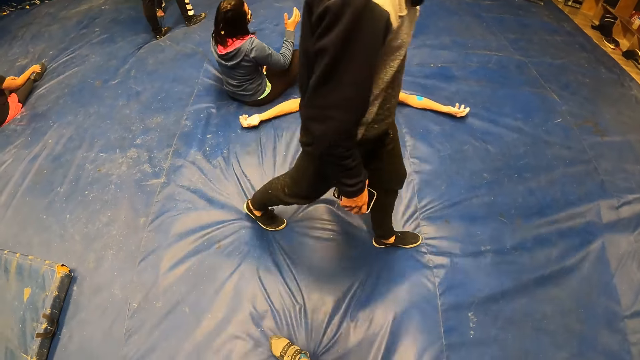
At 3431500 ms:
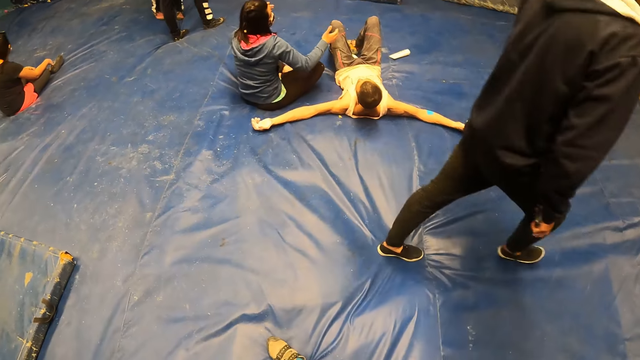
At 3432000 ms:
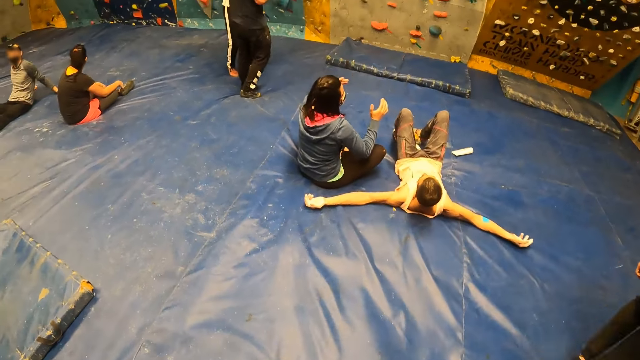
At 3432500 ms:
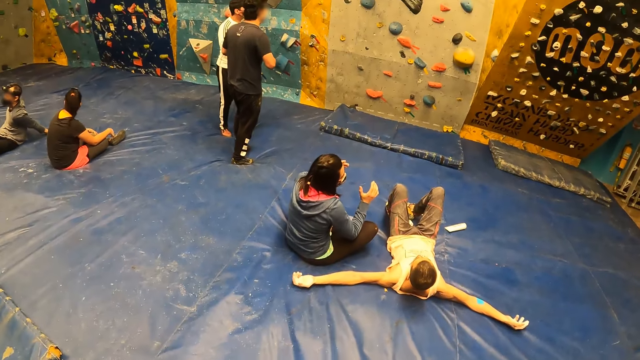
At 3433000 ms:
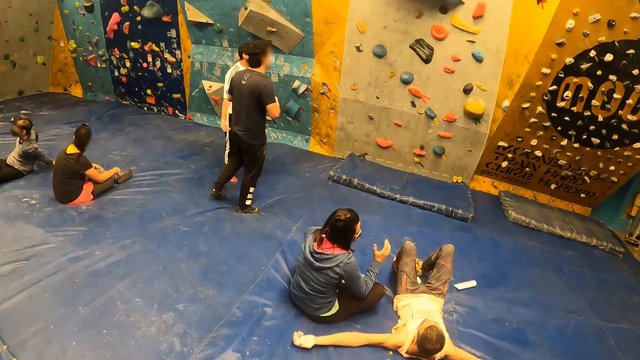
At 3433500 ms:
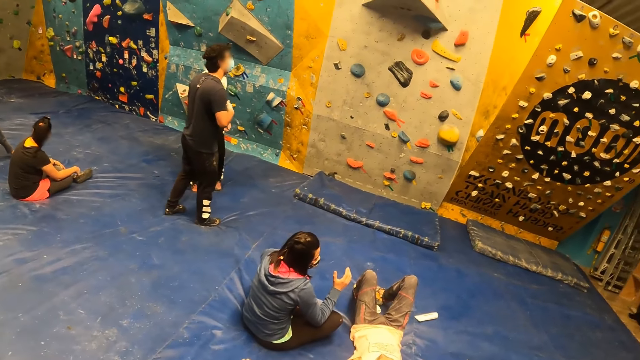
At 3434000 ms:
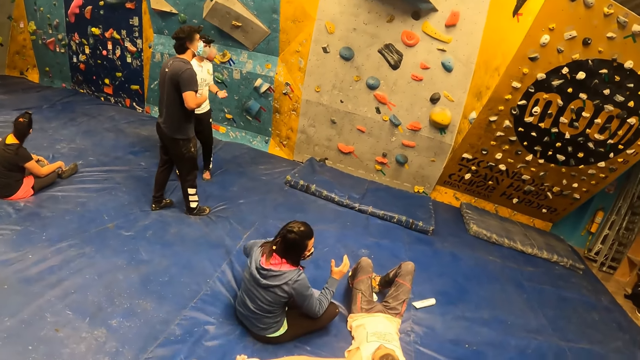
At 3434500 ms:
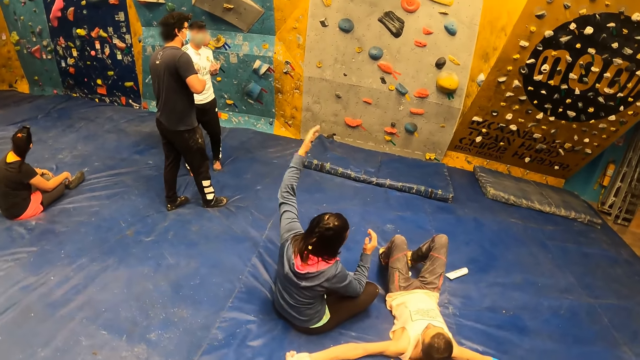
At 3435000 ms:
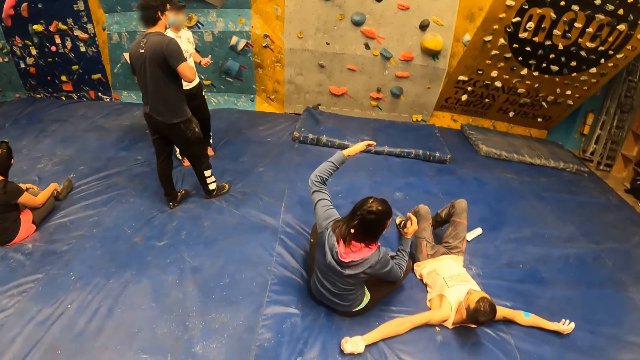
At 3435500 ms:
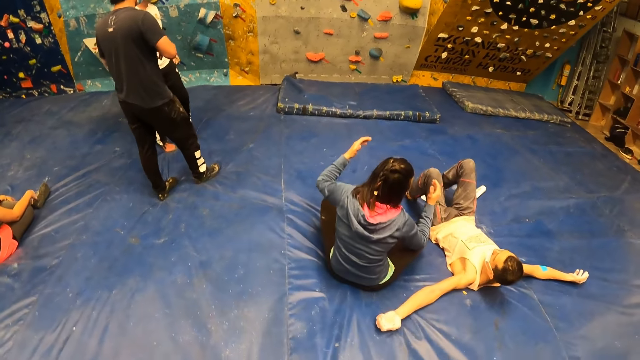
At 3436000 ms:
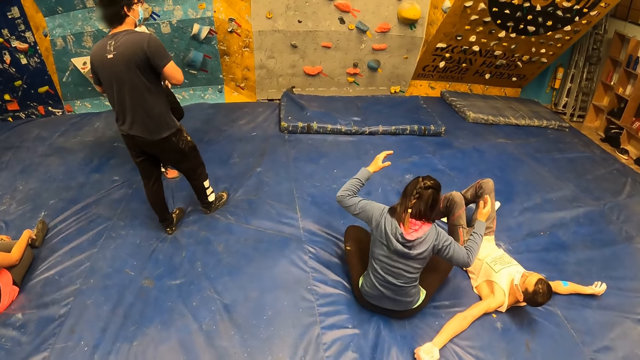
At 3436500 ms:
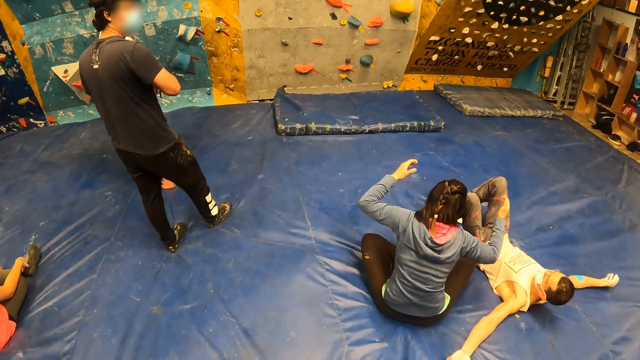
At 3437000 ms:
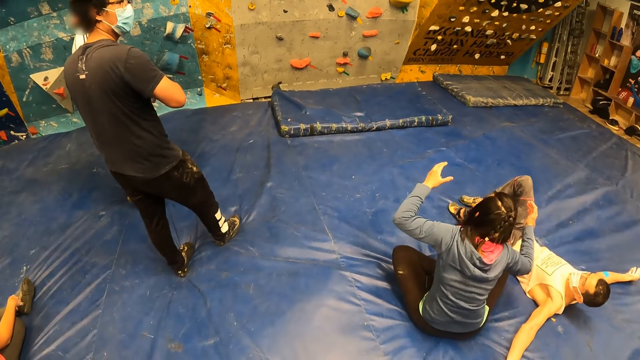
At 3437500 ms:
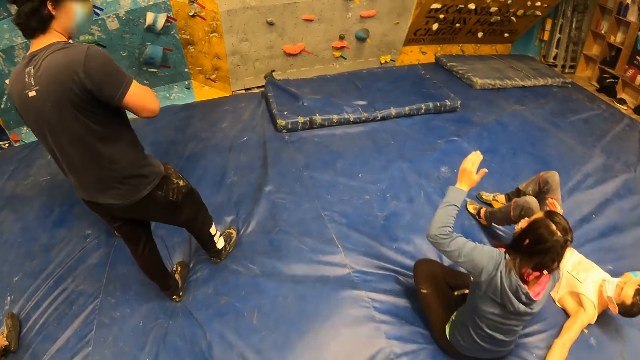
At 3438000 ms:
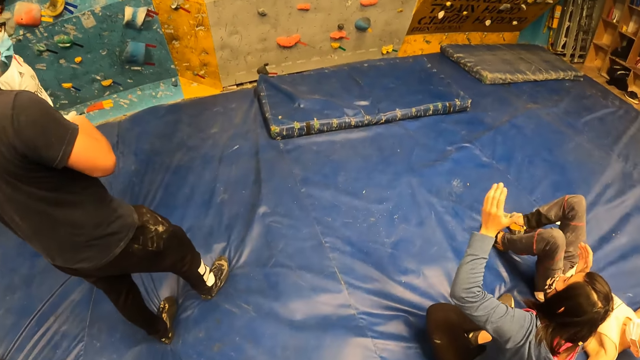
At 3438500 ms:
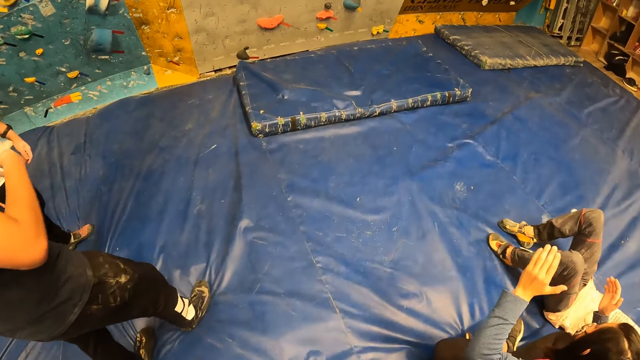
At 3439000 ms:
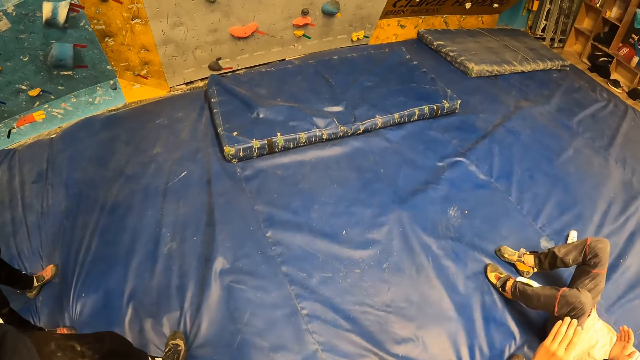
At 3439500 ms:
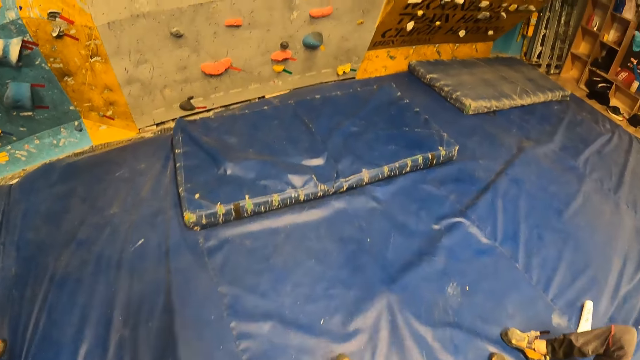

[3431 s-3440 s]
A lady interacts with a man. Another man interacts with a third man.

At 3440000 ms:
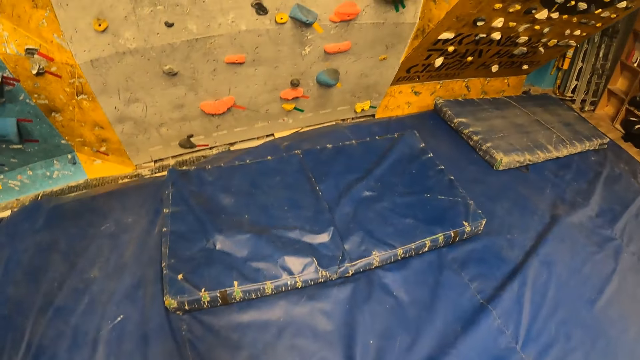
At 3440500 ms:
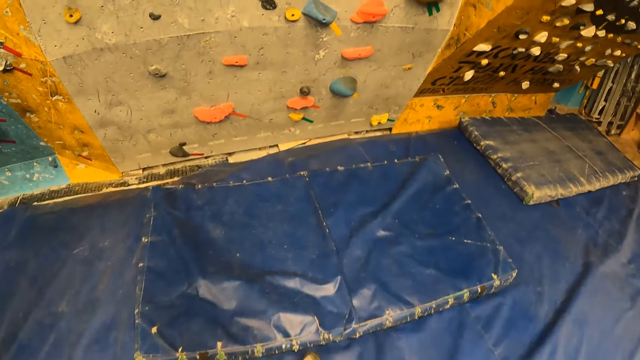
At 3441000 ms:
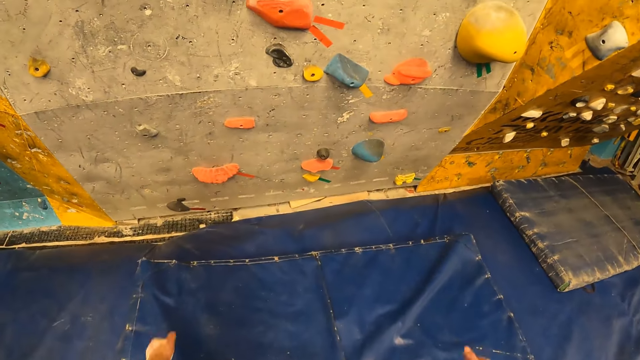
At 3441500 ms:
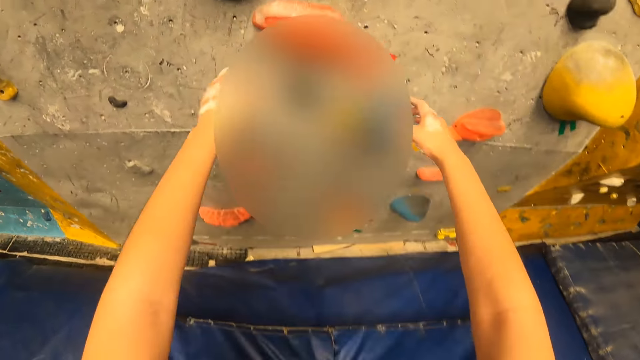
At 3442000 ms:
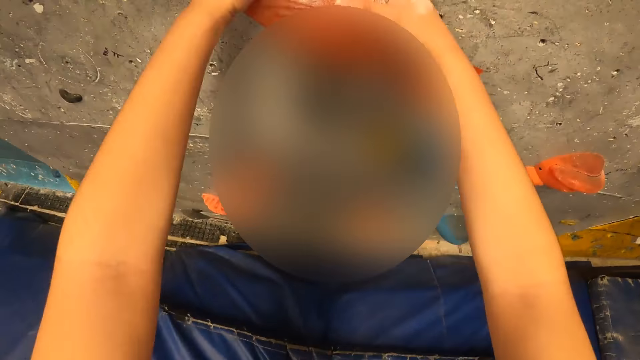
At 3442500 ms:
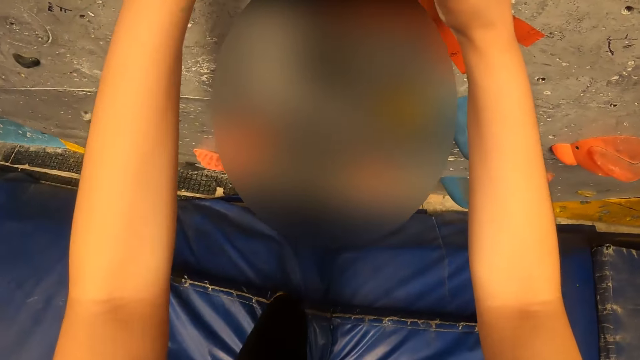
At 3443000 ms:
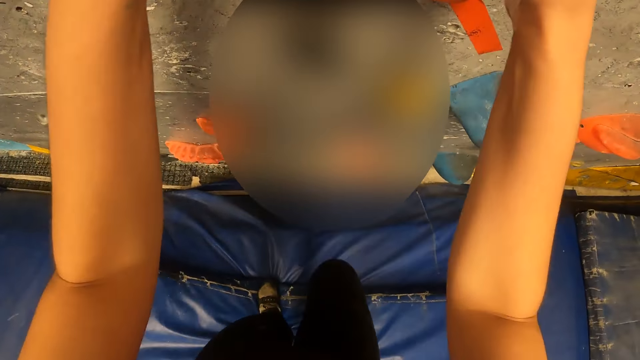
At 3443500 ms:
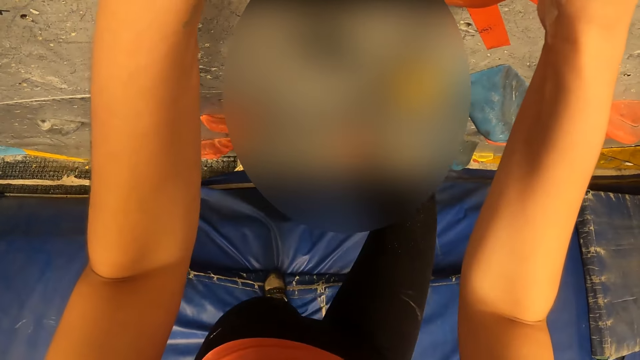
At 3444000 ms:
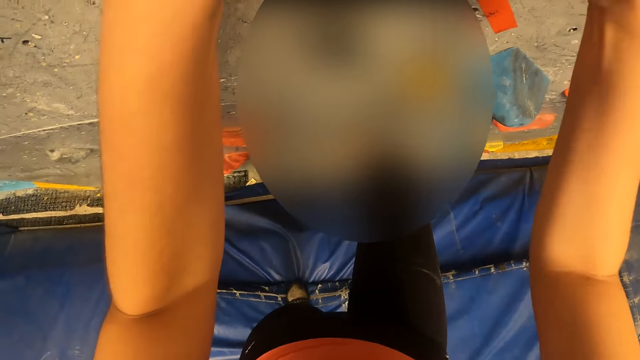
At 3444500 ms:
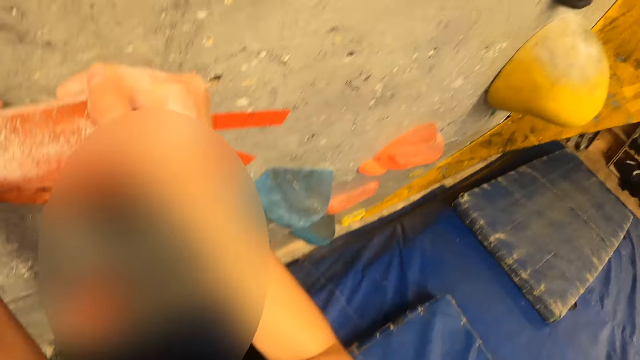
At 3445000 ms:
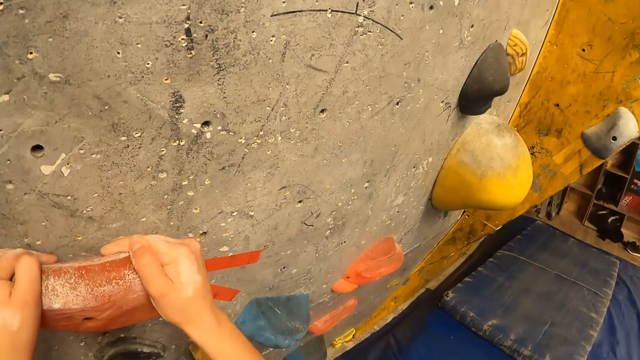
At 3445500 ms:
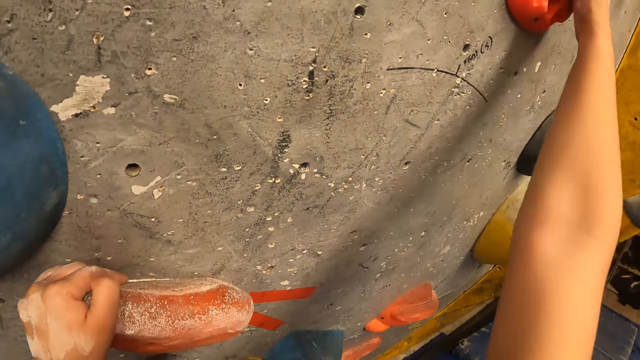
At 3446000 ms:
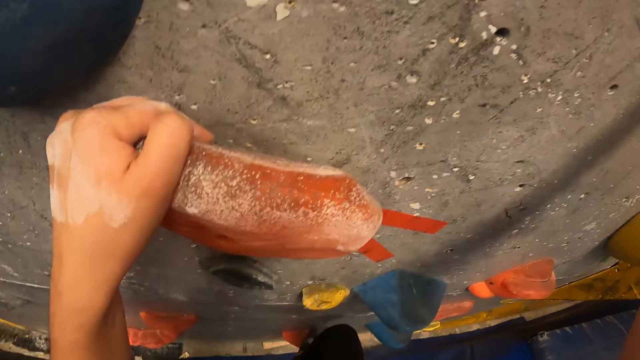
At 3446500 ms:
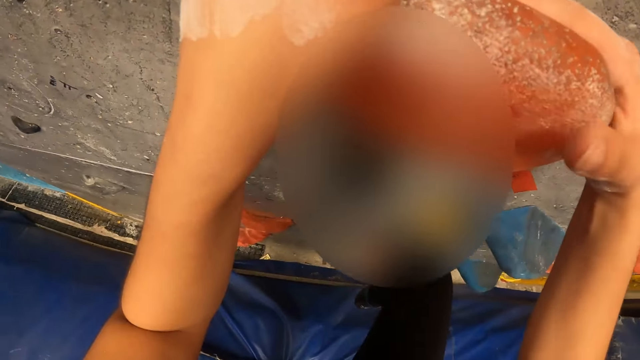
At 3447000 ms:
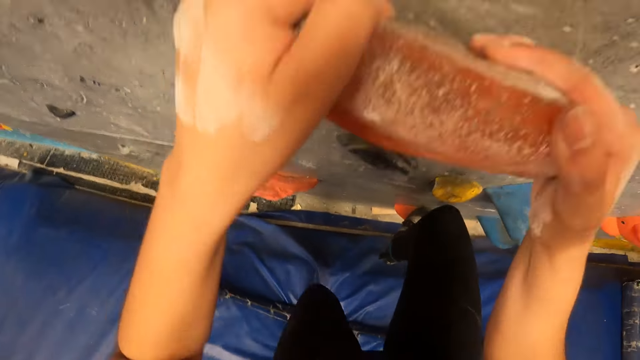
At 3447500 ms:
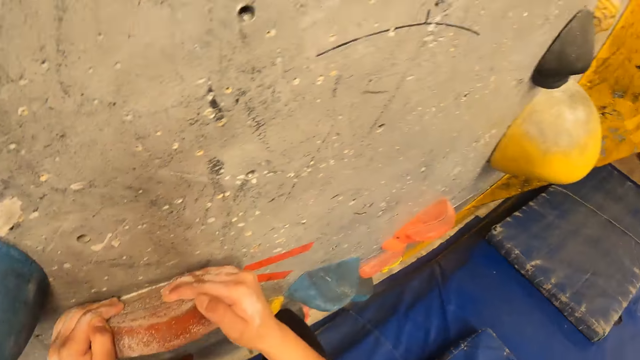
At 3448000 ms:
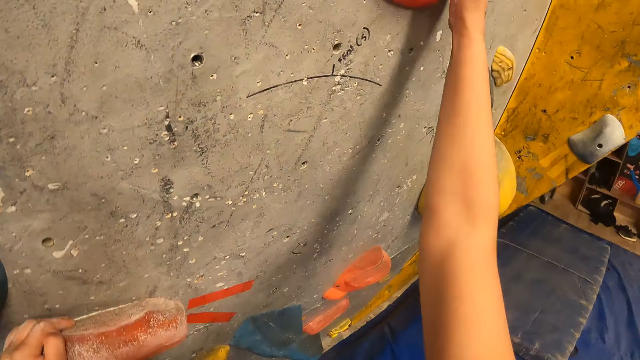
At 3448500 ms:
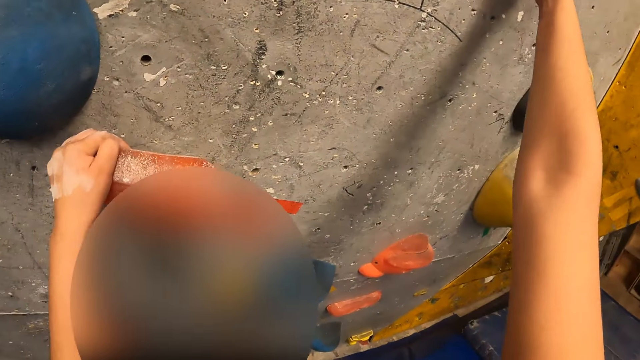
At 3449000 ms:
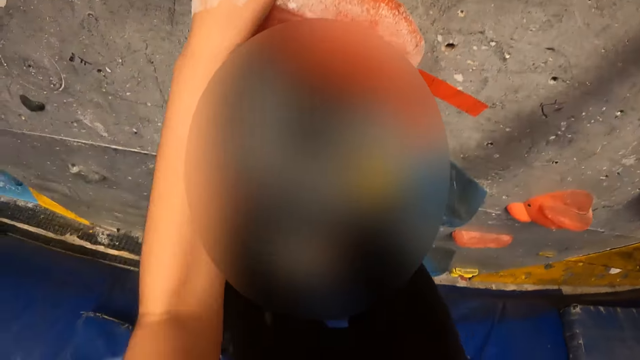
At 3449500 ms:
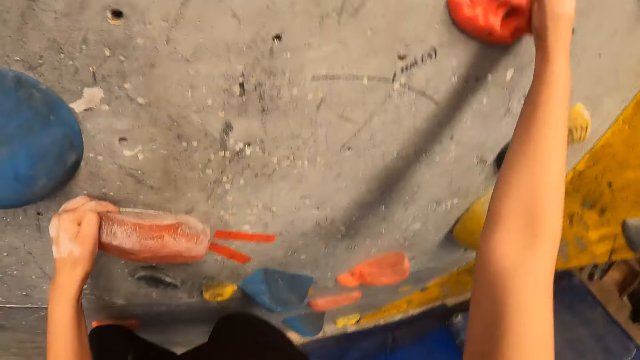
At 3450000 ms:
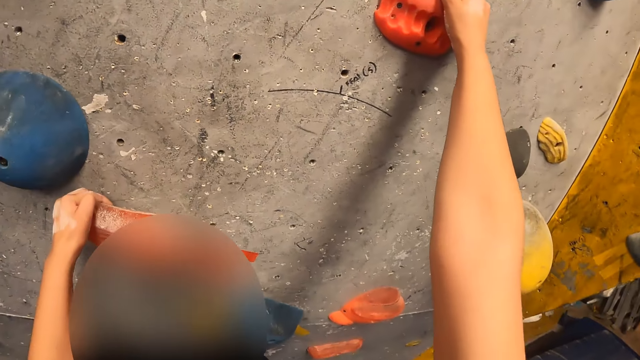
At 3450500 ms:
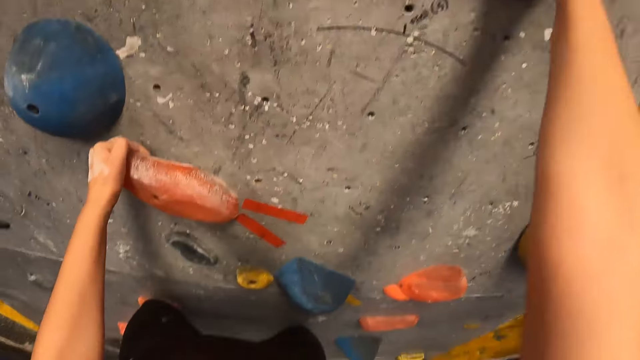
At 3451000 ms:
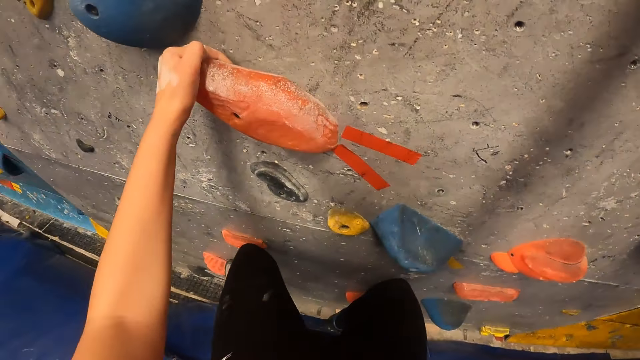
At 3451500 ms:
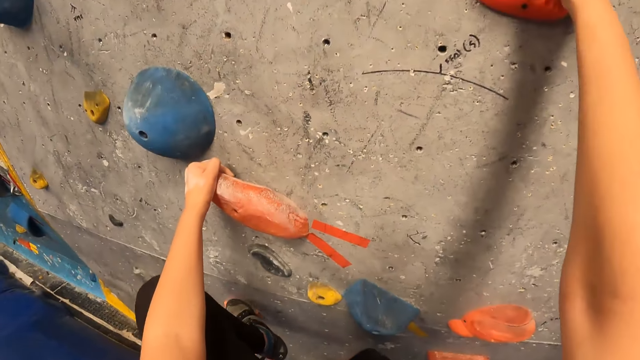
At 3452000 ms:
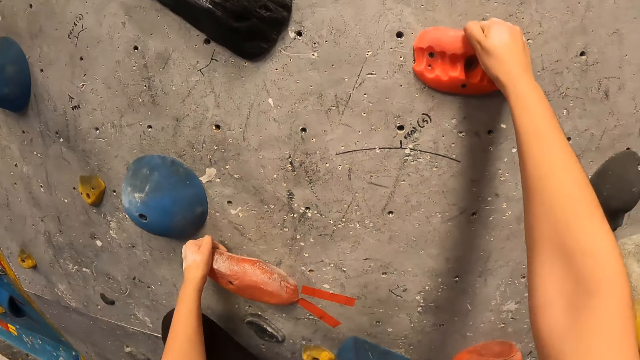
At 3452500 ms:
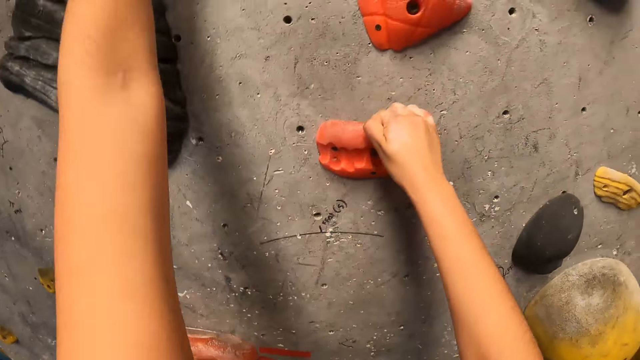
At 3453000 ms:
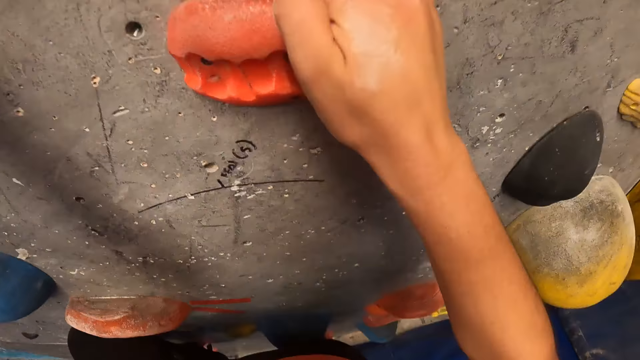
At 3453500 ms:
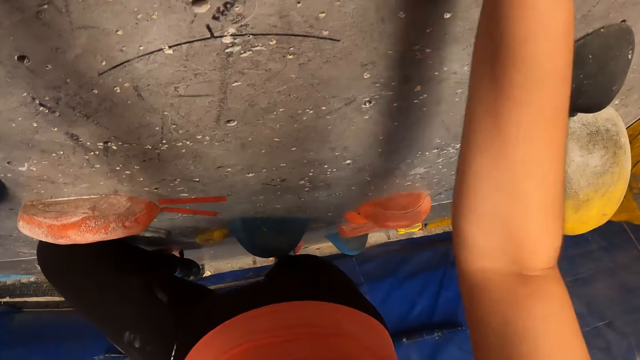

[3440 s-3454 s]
The camera wearer moves to the rocky wall. She holds an orange climbing hold with both hands. She climbs up the bouldering wall with both hands. She holds the orange climbing hold with her right hand. She holds the orange bouldering wall with both hands. She holds the orange climbing hold with her right hand. She climbs up the bouldering wall with both hands.
